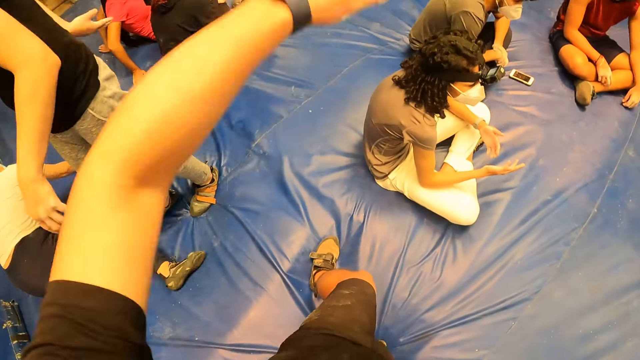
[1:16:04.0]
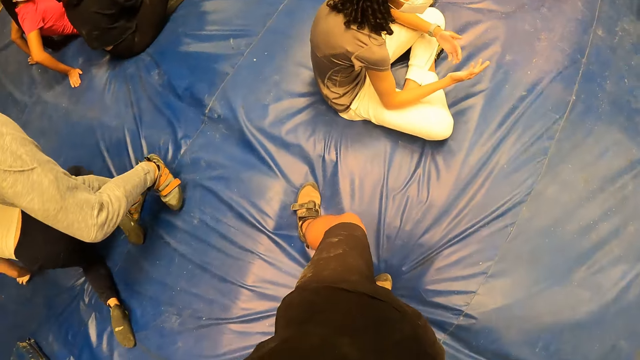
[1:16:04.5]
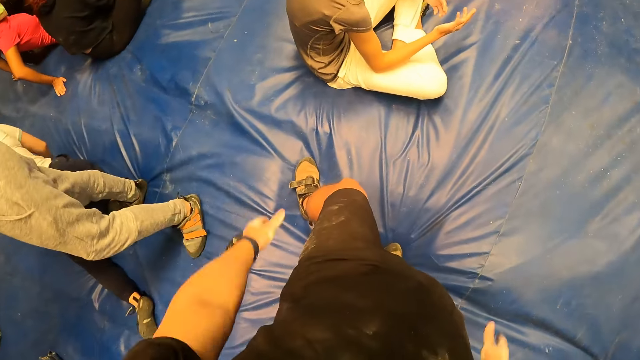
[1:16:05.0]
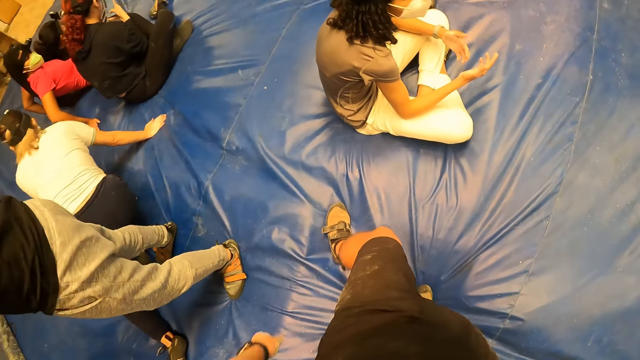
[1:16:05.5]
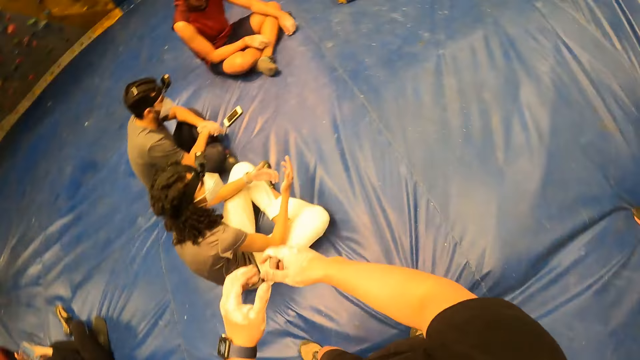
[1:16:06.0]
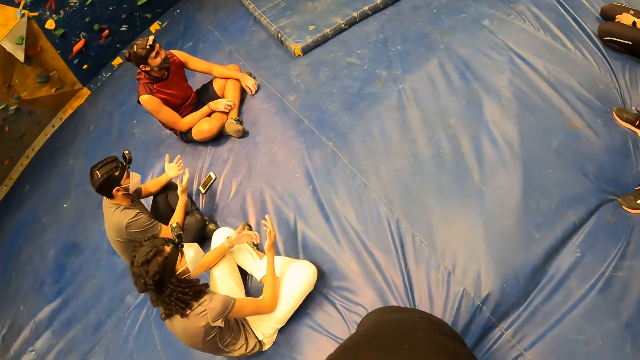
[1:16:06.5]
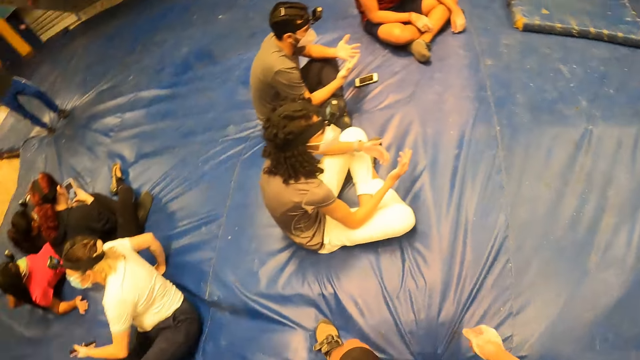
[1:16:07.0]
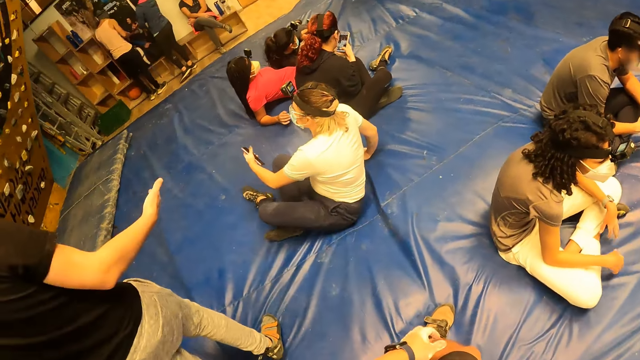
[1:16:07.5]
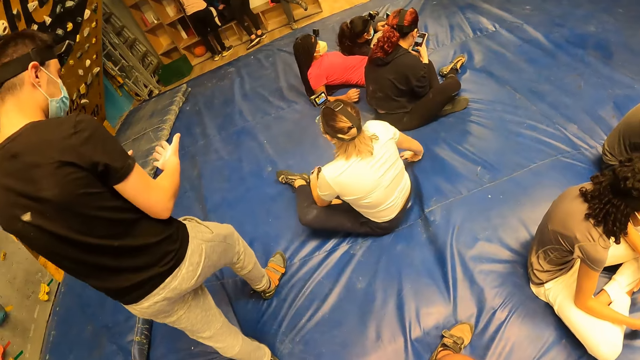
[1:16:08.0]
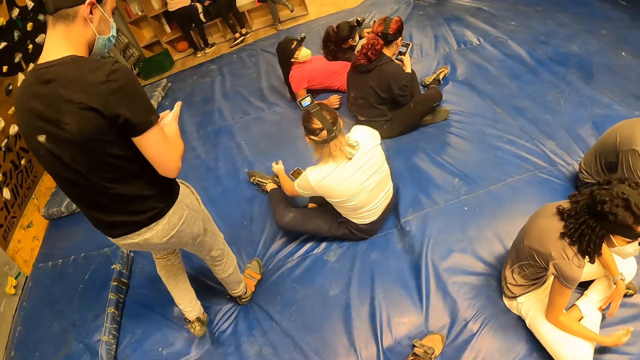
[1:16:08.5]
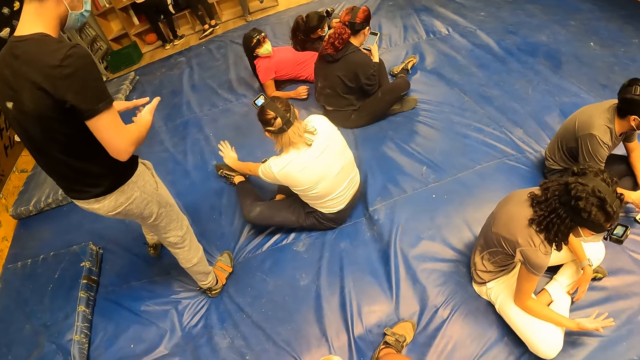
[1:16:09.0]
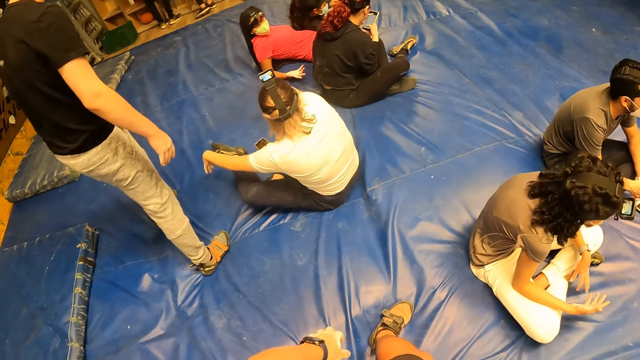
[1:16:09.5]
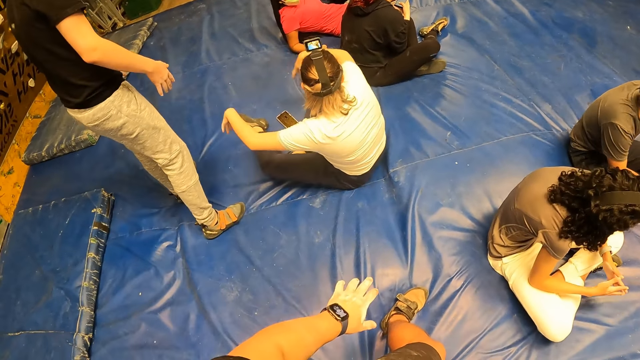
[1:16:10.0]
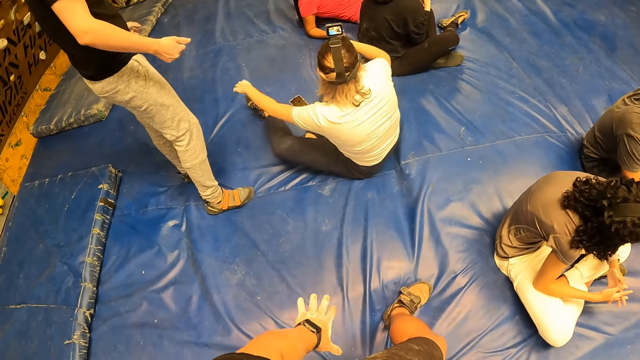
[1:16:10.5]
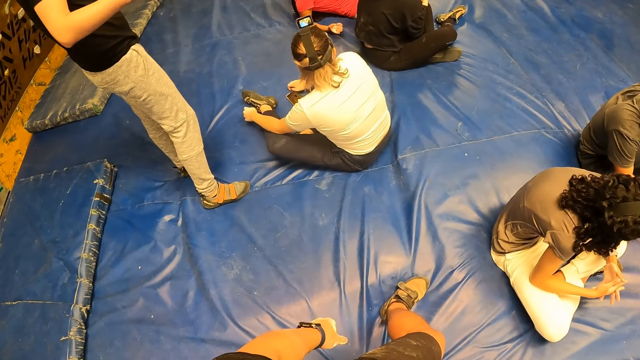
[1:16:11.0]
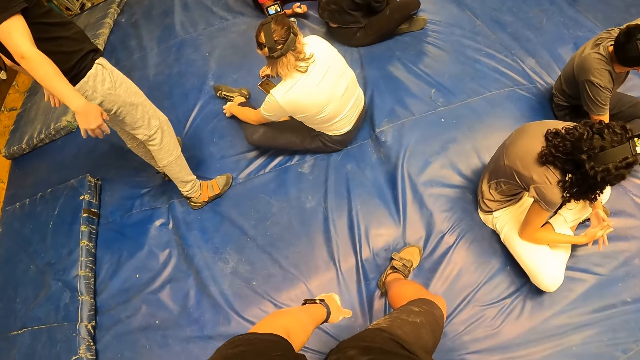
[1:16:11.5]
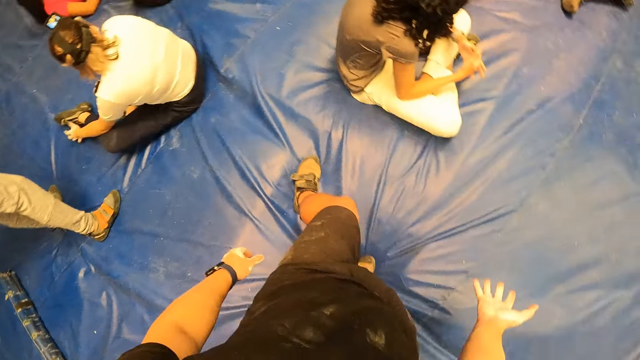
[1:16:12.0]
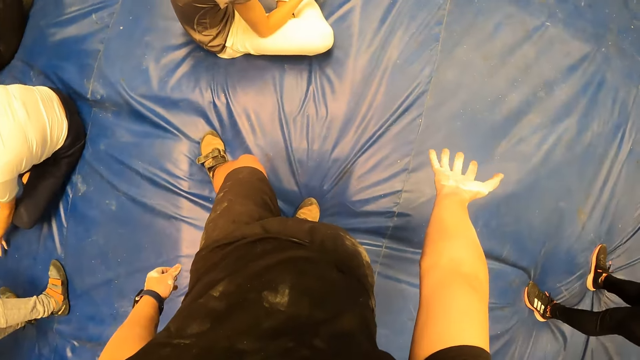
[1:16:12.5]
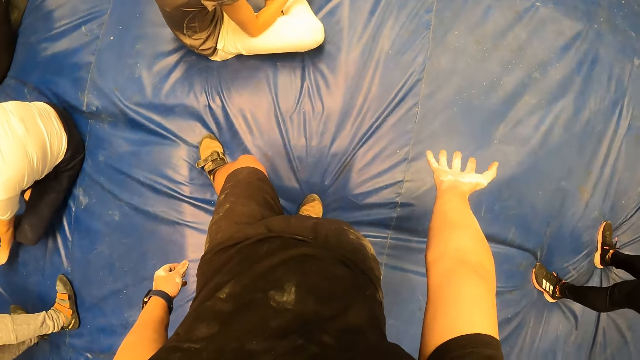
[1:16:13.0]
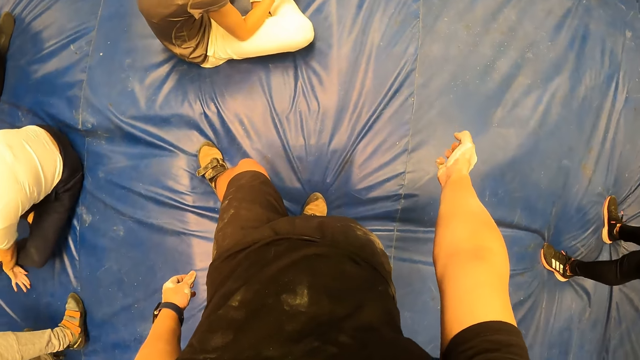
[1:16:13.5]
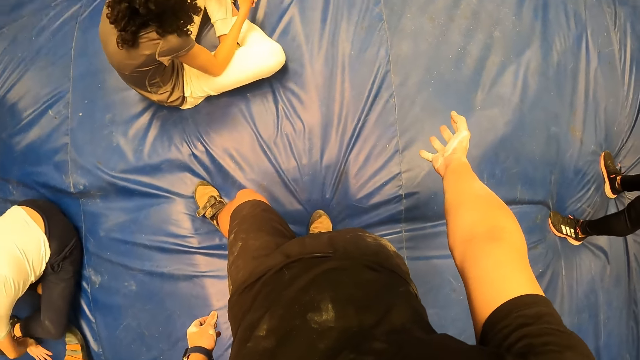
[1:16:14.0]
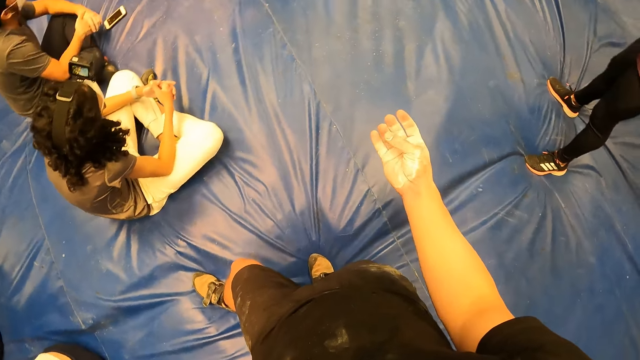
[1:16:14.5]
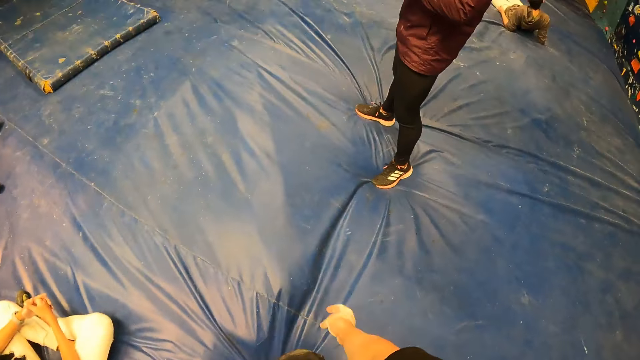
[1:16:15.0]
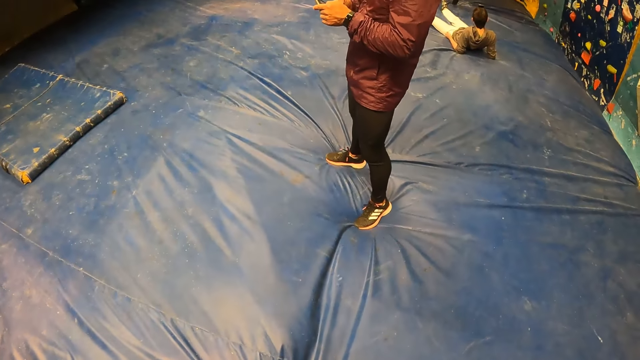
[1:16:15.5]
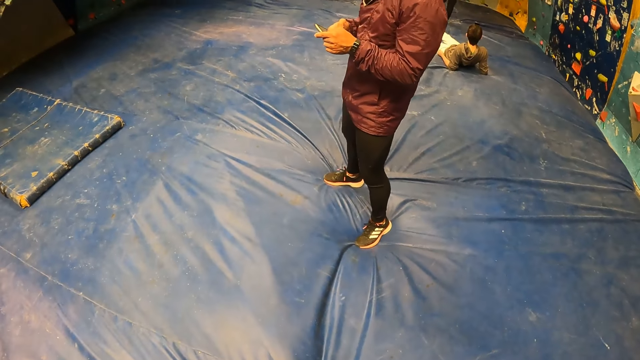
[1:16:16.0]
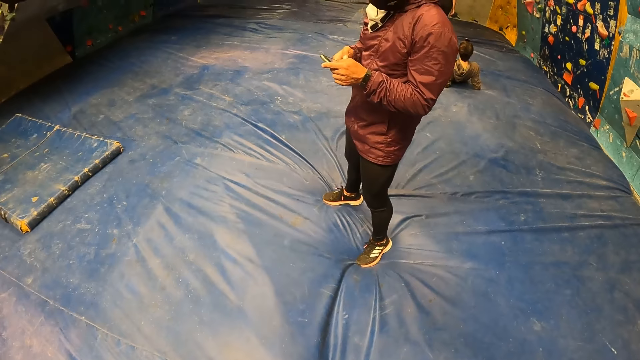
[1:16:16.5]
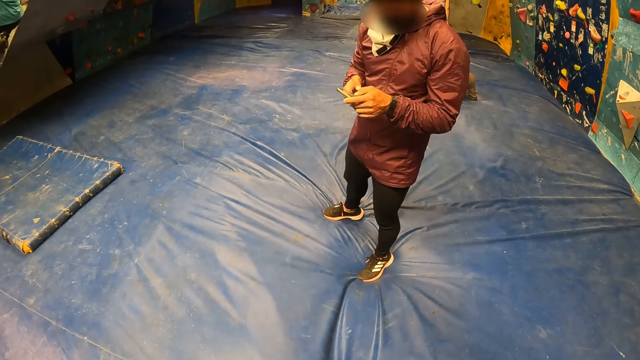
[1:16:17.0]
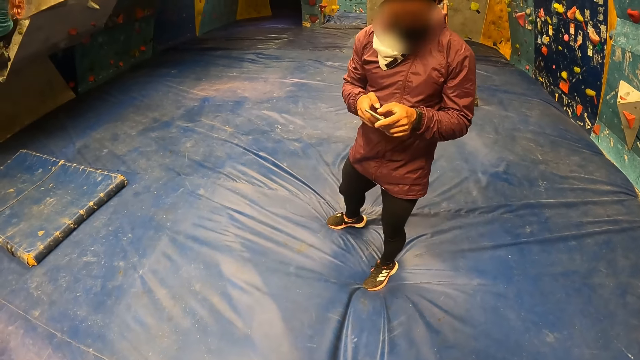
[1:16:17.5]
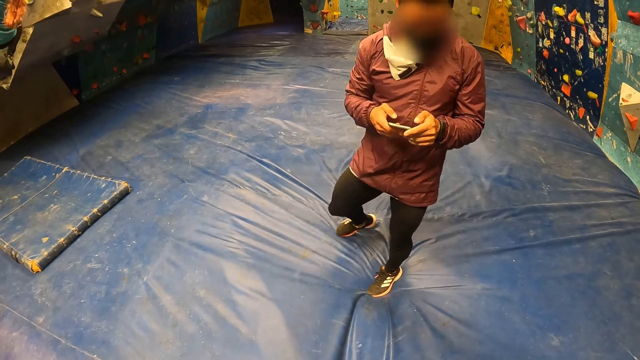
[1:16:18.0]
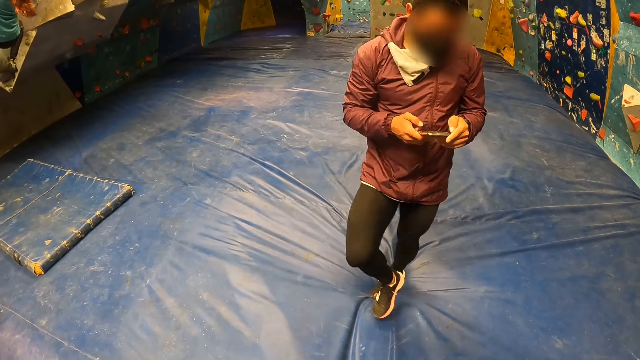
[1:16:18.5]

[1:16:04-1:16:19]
The camera wearer looks around. He raises both hands. He moves his hand. He lowers both hands. He moves his hands. He turns around. He looks around. He moves his hand. He looks around and moves his hand. He squeezes his right hand. He moves his hand. He looks around.

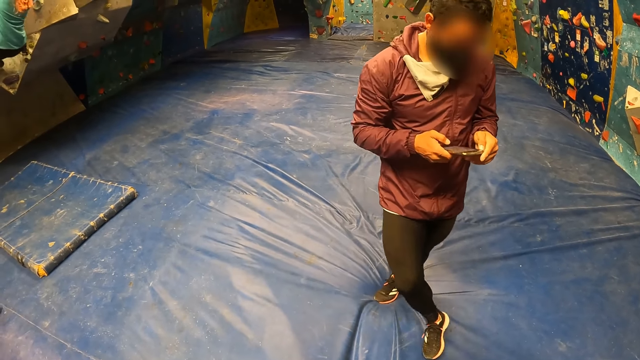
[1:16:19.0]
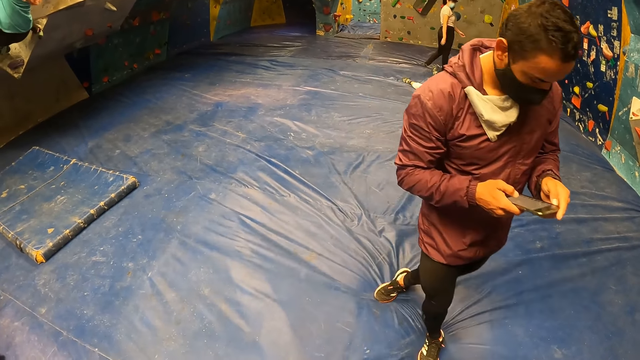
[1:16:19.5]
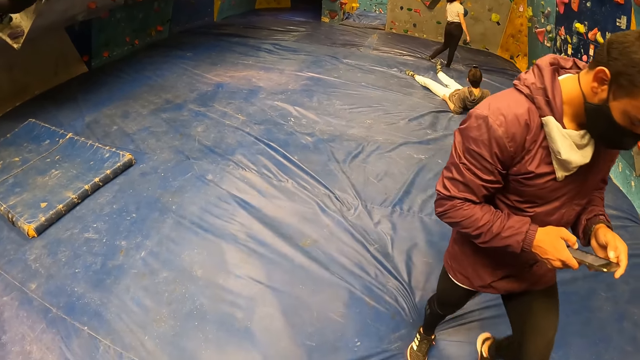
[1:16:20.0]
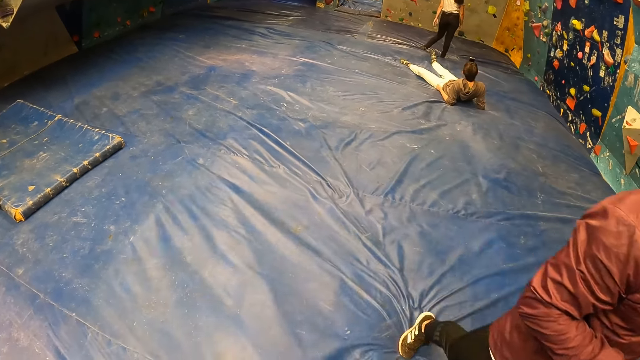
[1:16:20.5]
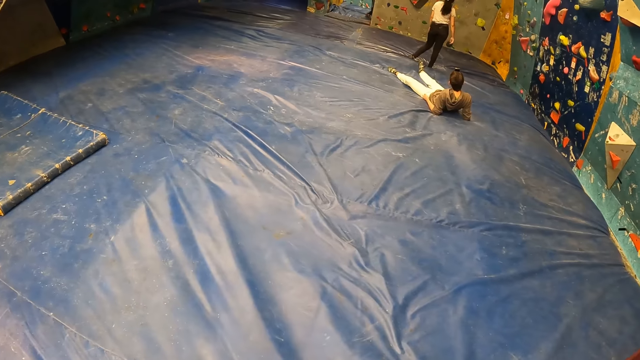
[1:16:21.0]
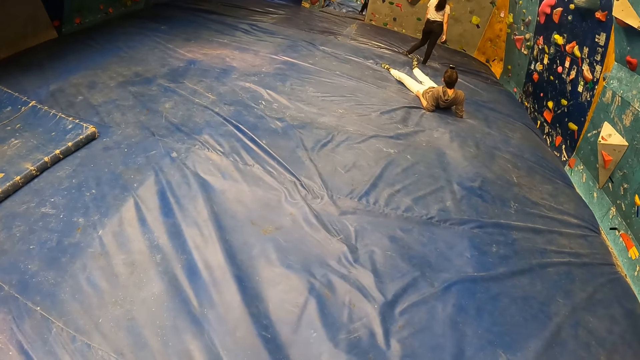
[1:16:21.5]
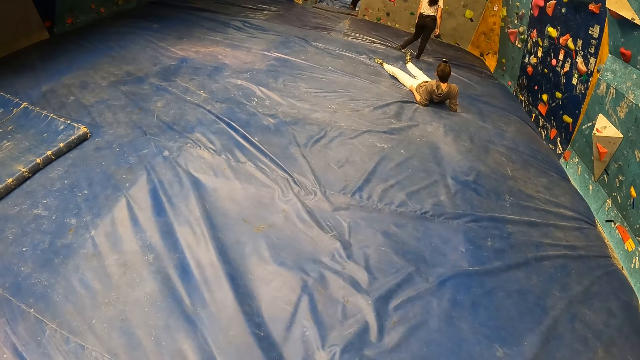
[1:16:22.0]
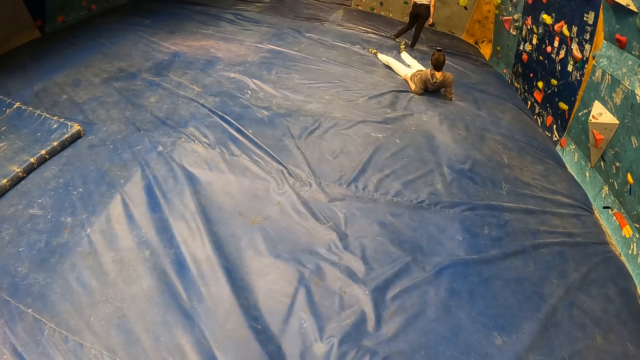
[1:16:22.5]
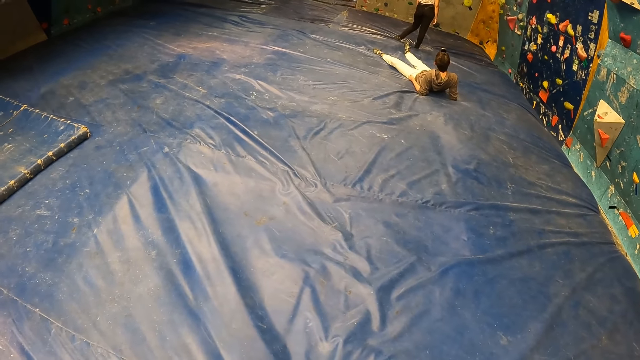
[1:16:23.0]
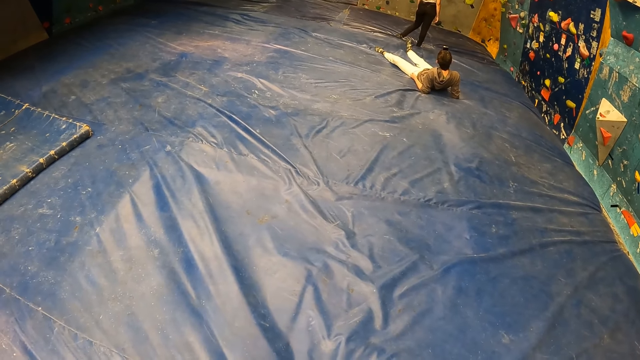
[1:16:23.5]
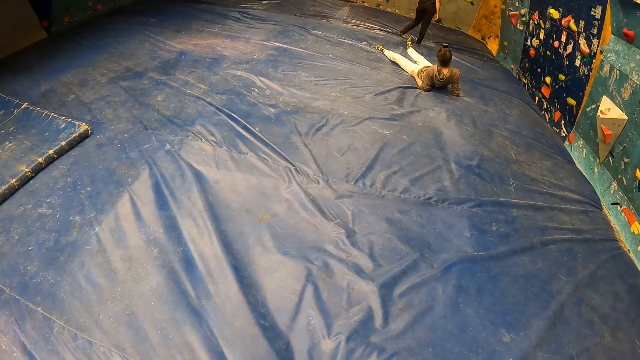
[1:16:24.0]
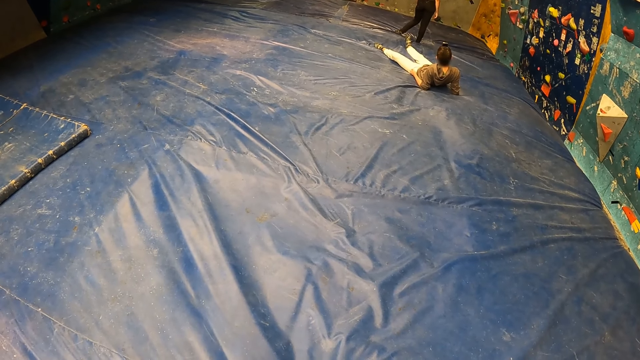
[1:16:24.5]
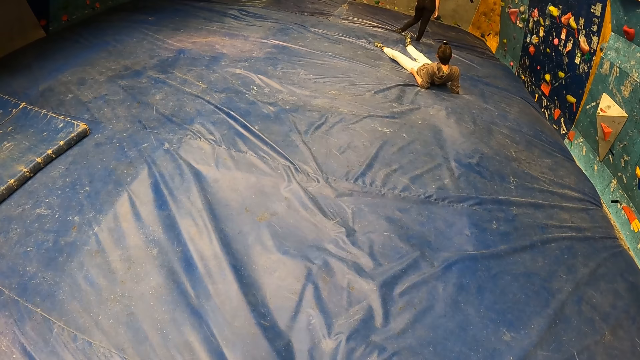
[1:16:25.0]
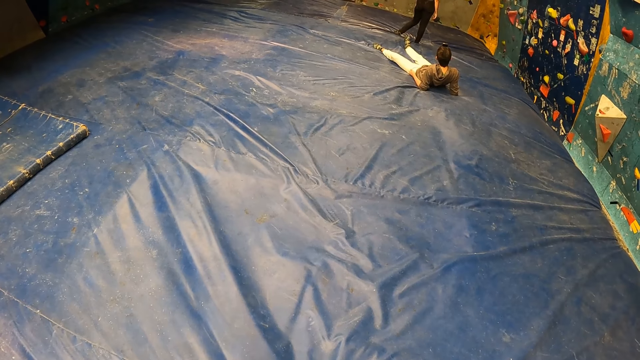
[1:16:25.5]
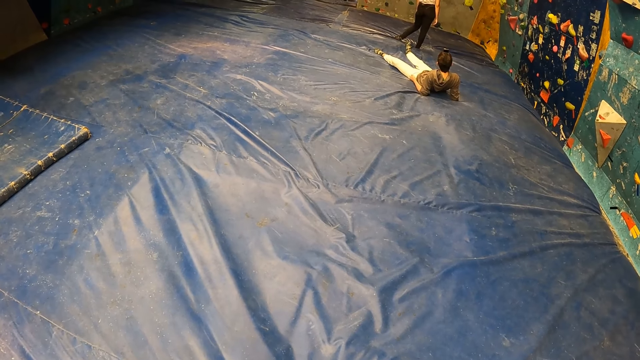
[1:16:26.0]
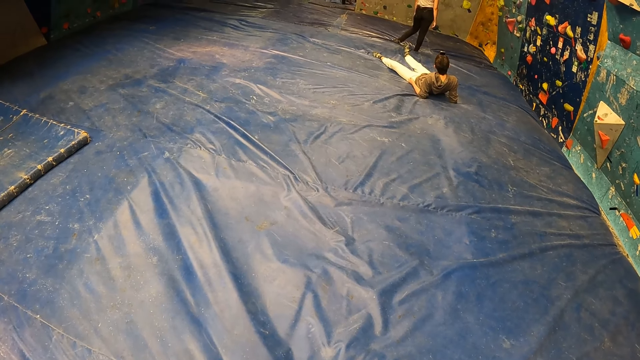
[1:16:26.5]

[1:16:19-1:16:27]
The camera wearer looks around.
